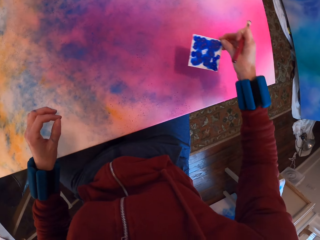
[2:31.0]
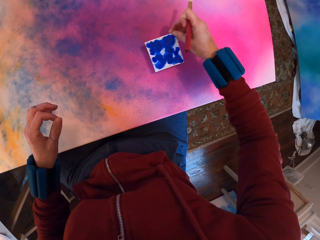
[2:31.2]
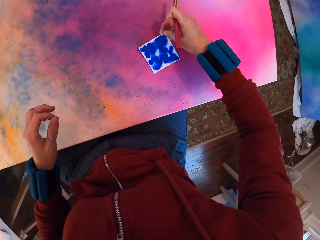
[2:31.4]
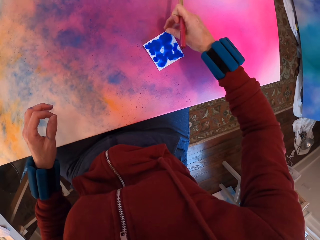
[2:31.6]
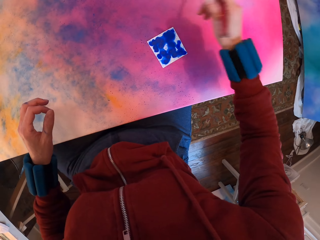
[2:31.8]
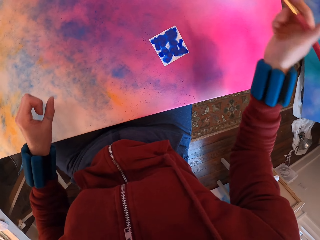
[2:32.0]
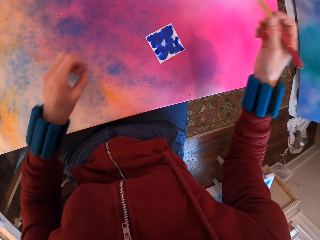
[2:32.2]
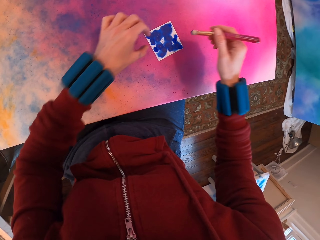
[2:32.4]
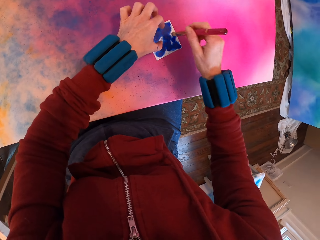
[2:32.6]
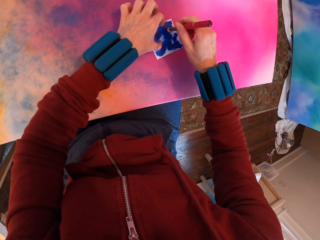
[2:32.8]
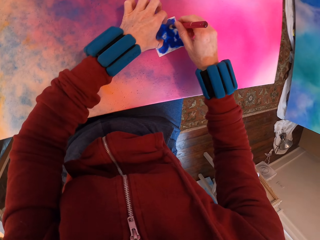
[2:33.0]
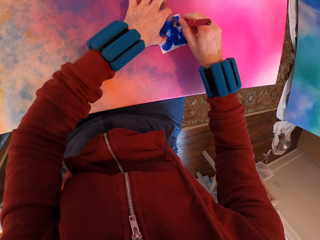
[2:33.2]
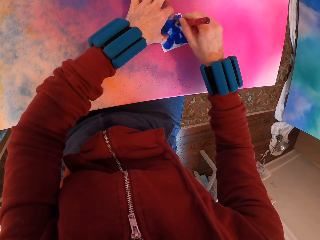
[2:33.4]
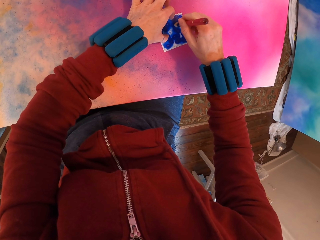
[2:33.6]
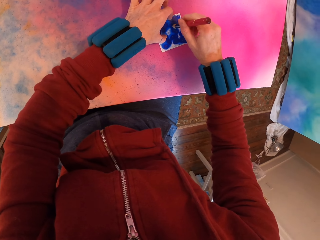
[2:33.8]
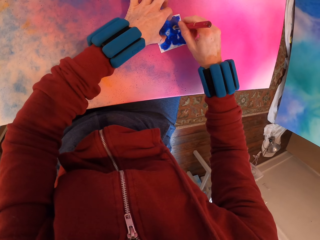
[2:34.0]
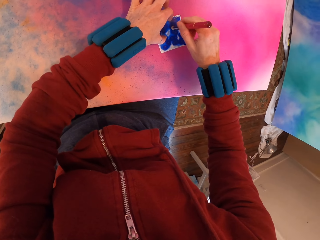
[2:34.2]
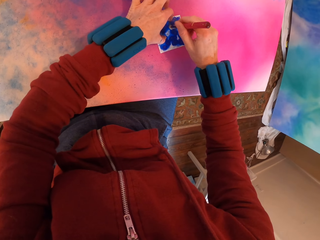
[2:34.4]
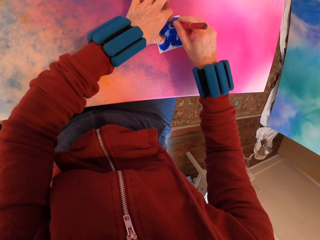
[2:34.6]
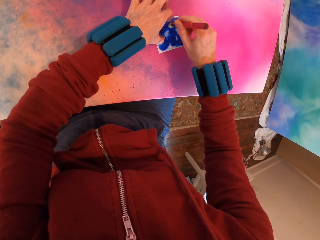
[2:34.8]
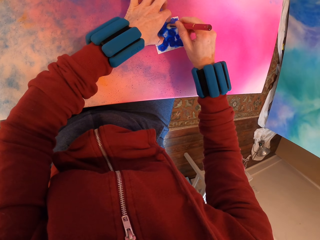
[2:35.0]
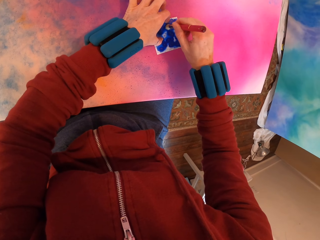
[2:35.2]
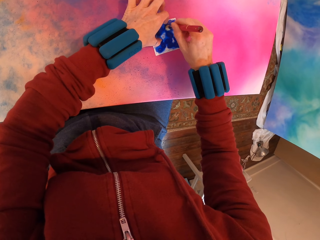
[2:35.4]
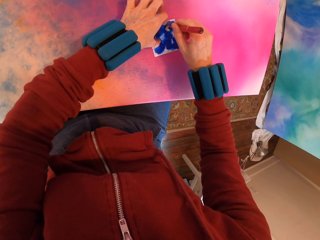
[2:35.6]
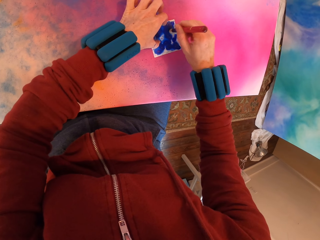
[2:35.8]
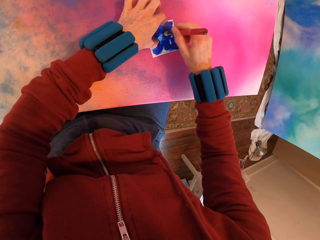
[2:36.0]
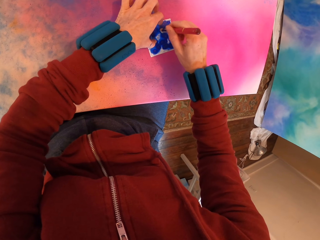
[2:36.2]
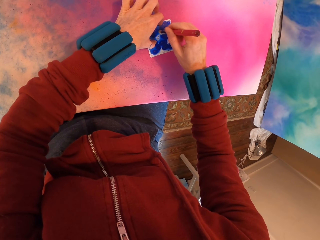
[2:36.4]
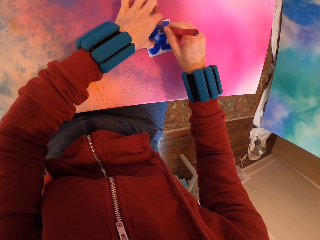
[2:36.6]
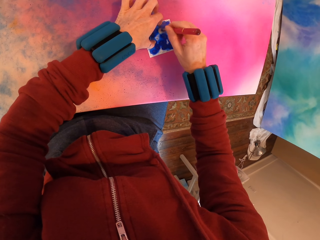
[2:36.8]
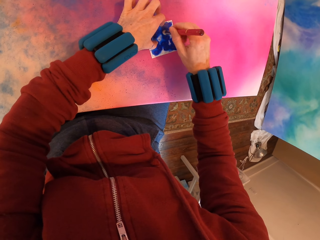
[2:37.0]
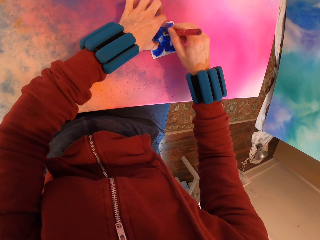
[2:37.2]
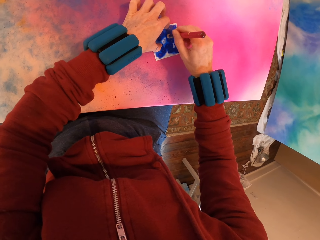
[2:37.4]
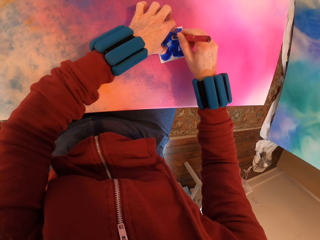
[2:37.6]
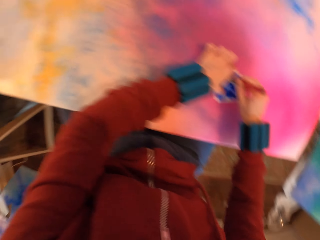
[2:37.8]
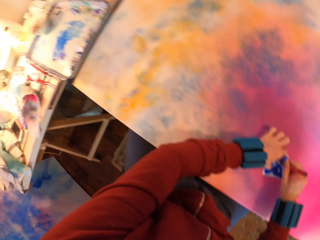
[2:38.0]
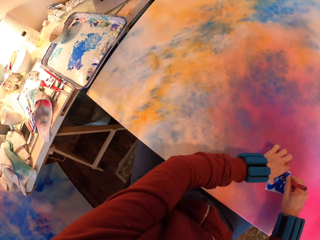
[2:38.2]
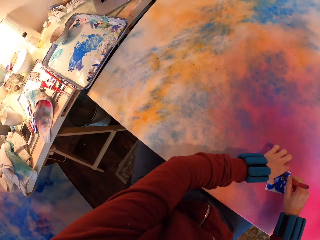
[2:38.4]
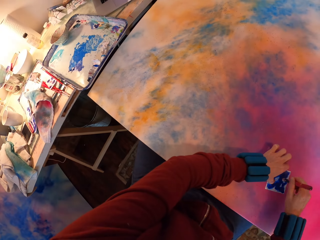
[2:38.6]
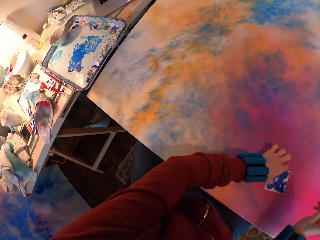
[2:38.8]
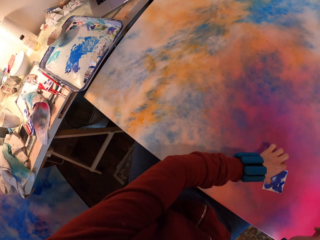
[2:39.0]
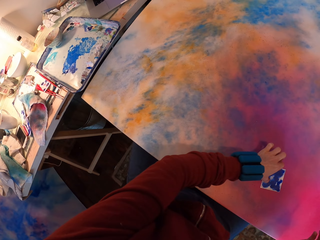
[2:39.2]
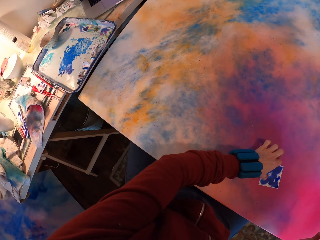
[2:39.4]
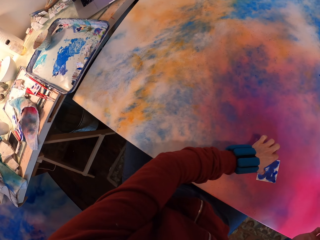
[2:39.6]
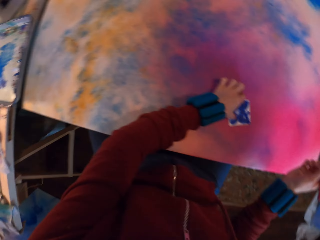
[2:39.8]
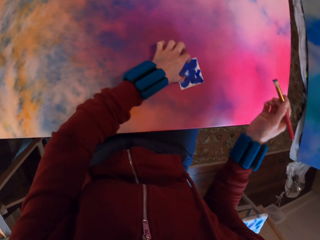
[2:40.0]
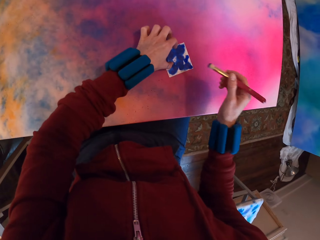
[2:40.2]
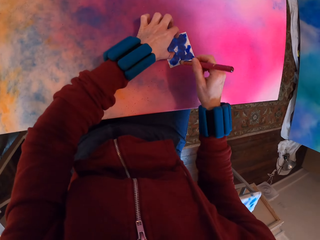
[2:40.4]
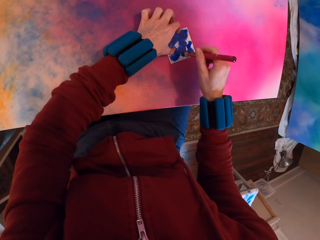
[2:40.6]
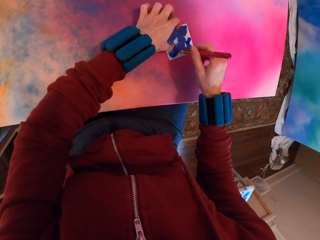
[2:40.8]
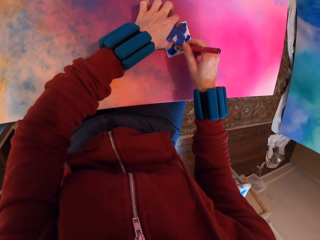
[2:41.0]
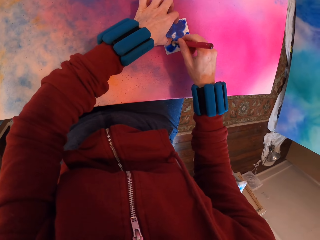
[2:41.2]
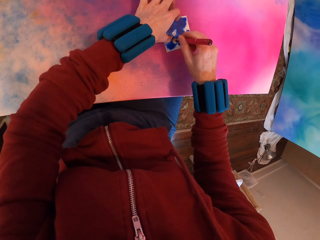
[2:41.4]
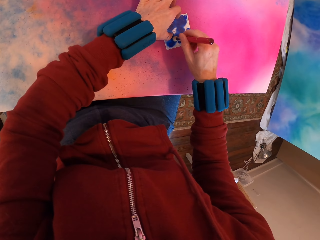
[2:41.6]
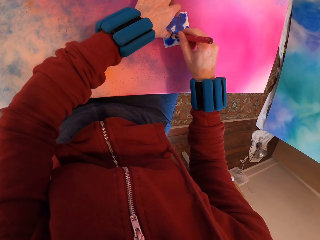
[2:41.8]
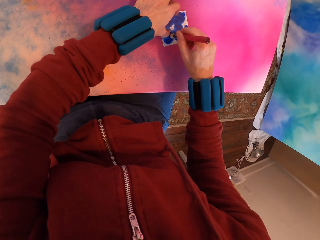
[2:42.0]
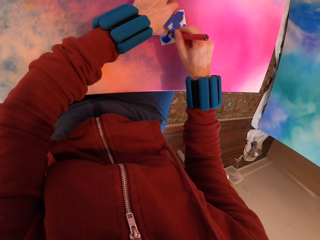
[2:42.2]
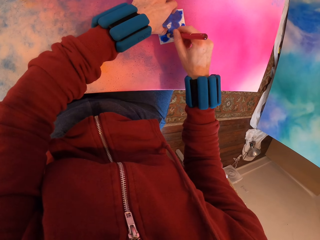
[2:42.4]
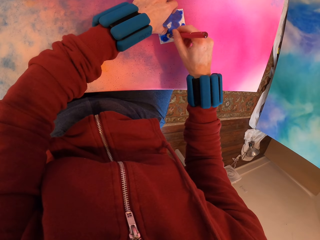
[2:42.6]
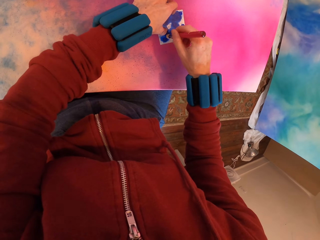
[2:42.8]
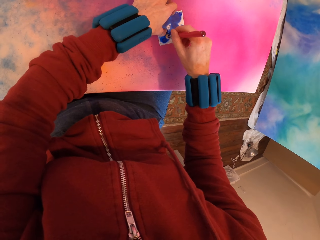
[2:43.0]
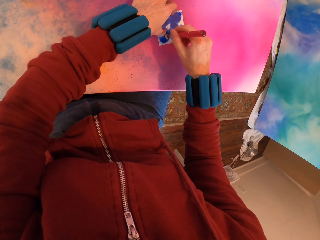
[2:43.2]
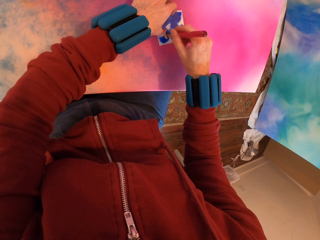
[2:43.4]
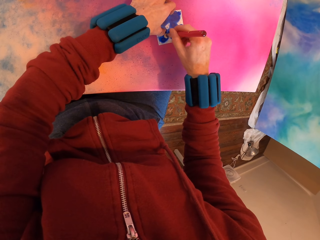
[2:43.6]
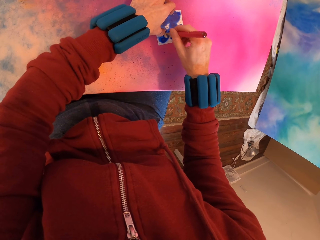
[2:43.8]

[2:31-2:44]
The camera wearer moves the card on the board. They pick the paint paper from the canvas and place the paint paper on the canvas. They paint the paint paper with a paintbrush. They turn towards the tray. They look at the picture on a laptop. They paint the paint paper with the paintbrush.

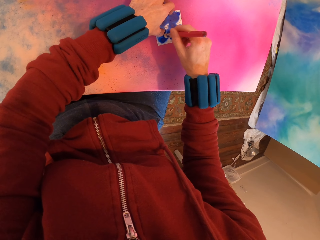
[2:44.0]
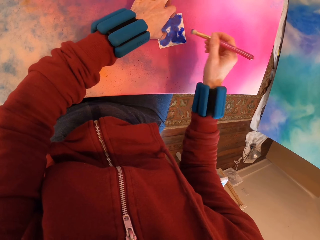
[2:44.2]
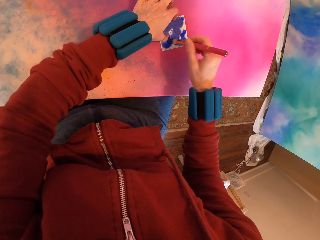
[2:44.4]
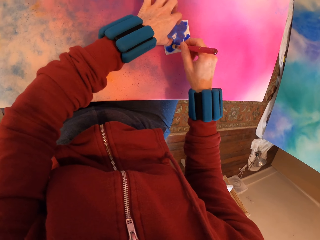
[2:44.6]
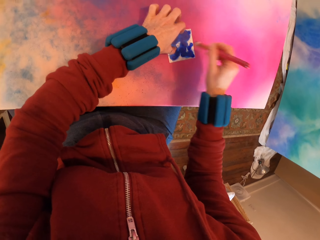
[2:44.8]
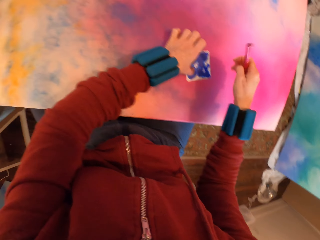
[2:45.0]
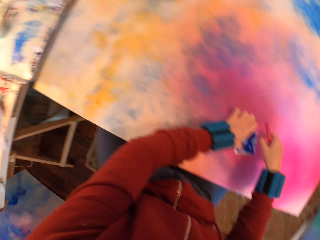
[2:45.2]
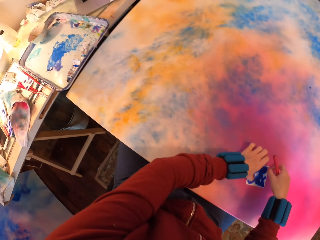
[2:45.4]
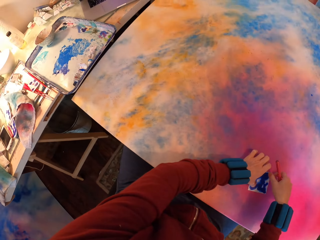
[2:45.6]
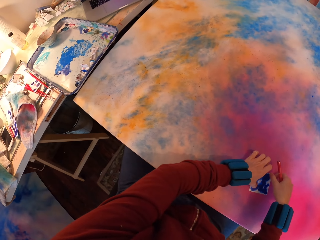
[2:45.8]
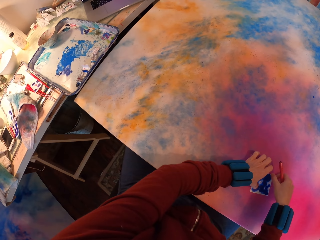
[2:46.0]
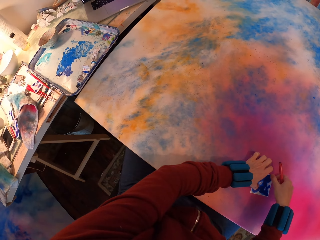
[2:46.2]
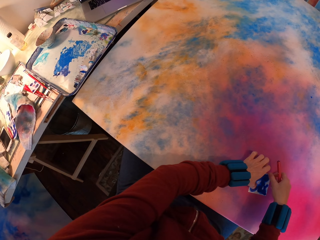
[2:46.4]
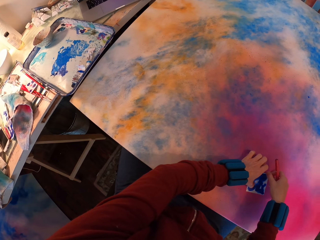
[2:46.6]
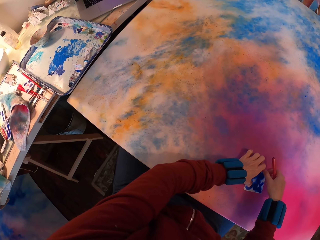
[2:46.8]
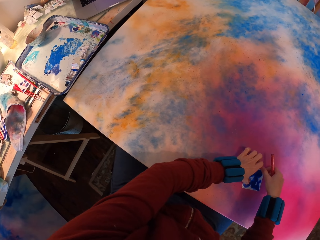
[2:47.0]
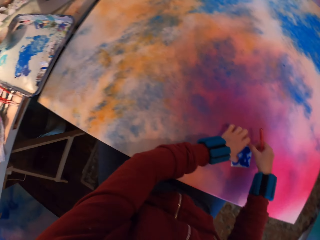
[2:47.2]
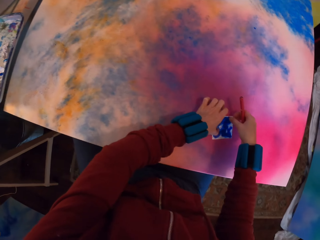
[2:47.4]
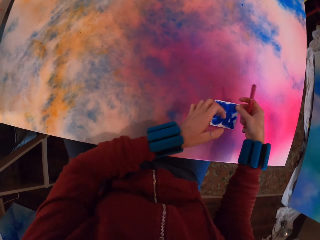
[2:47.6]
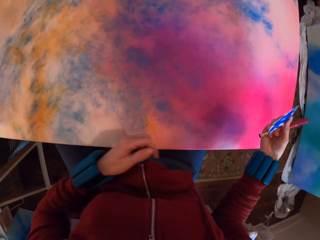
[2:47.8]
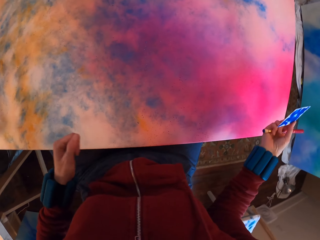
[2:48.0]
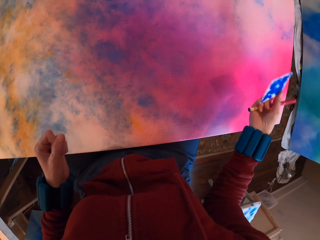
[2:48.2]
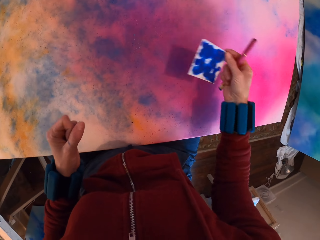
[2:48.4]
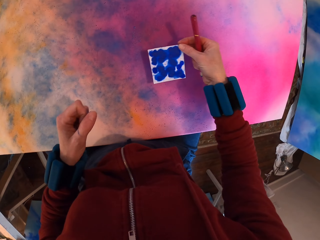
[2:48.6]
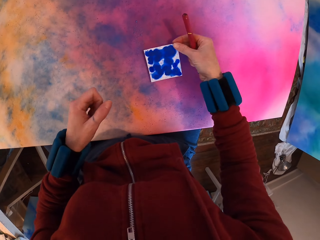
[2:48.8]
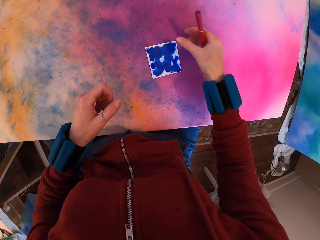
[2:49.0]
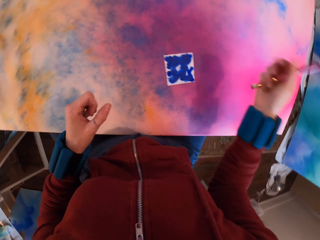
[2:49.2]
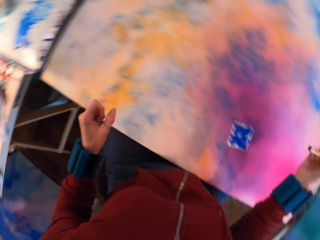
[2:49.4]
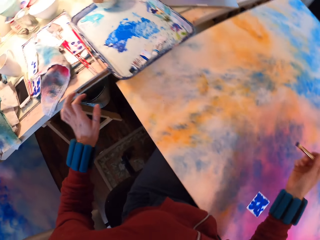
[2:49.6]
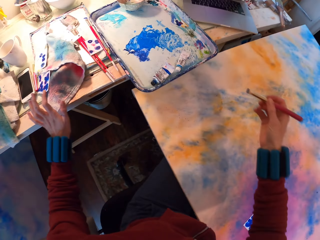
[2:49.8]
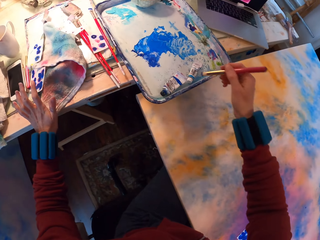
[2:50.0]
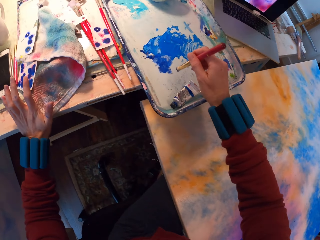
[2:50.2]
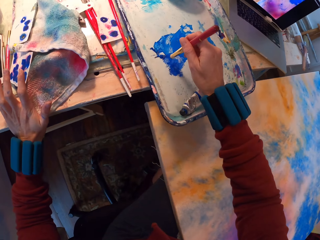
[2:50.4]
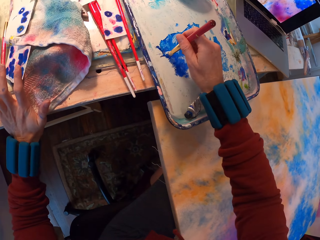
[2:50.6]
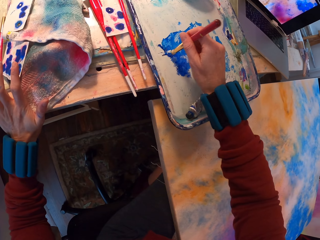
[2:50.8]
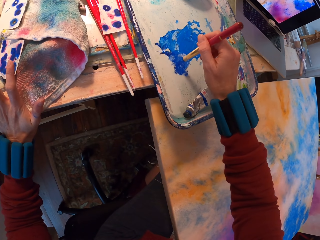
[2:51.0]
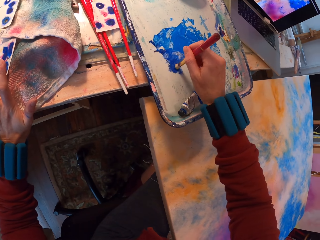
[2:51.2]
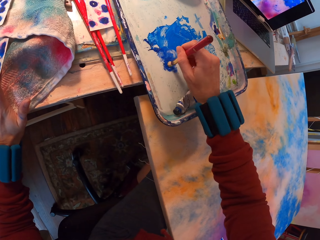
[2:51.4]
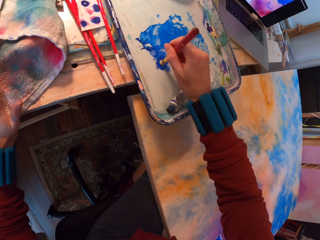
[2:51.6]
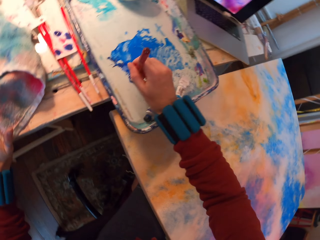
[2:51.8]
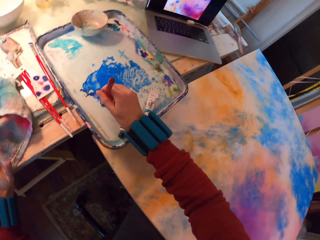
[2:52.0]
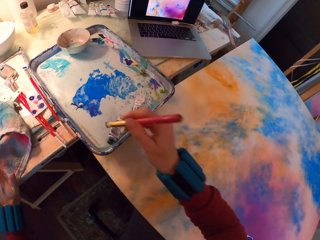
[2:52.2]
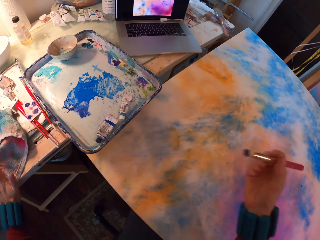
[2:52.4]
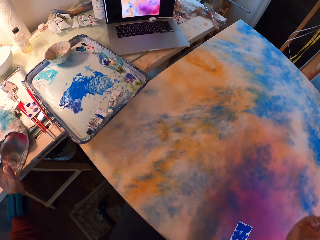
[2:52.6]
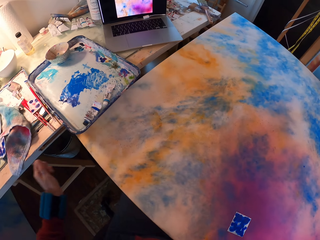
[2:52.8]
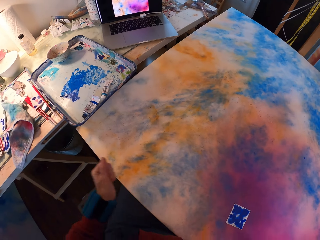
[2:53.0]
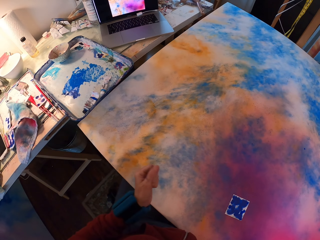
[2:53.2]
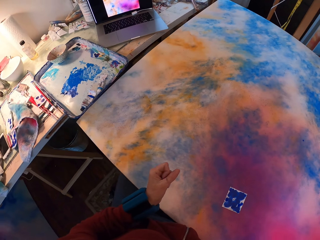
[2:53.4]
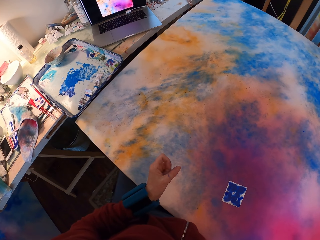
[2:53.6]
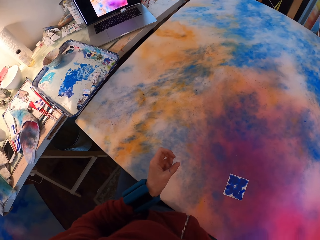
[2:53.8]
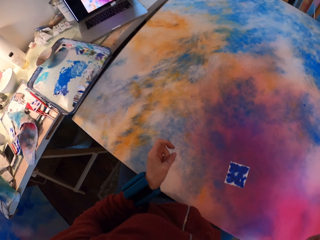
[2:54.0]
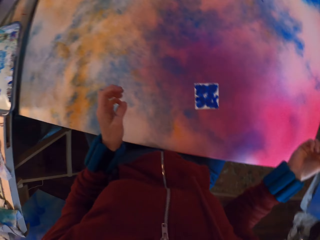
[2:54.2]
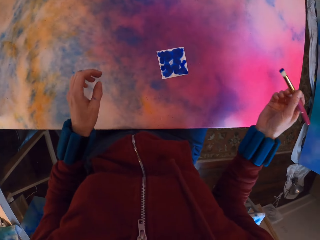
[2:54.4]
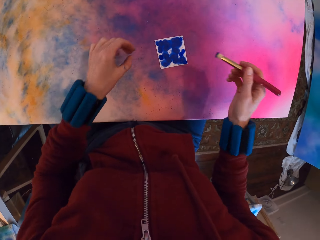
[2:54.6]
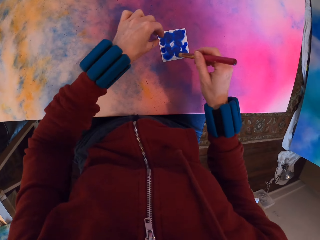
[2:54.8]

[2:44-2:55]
The camera wearer looks at the picture on a laptop. They turn towards the tray. They pick the paint paper from the canvas, place the paint paper on the canvas, and scoop the paint from the tray with a paintbrush.
